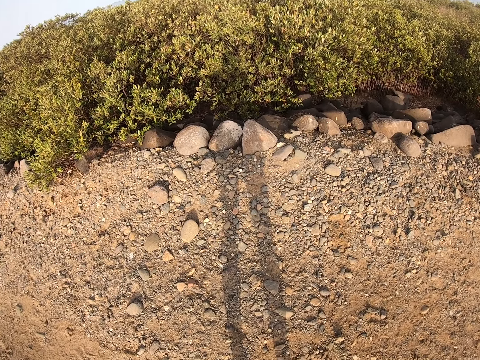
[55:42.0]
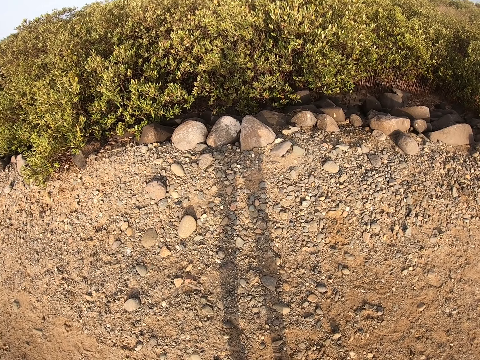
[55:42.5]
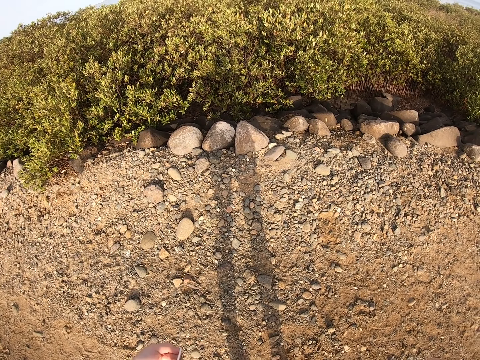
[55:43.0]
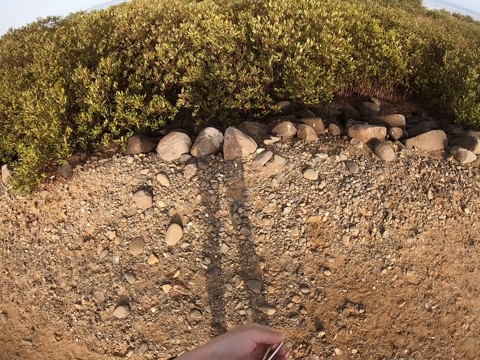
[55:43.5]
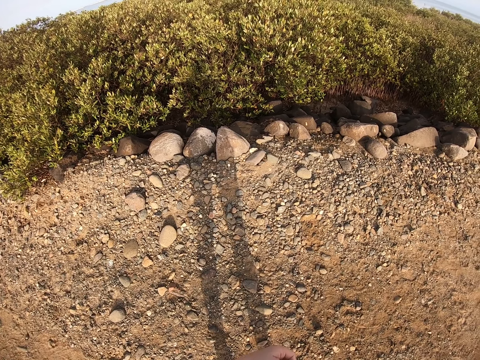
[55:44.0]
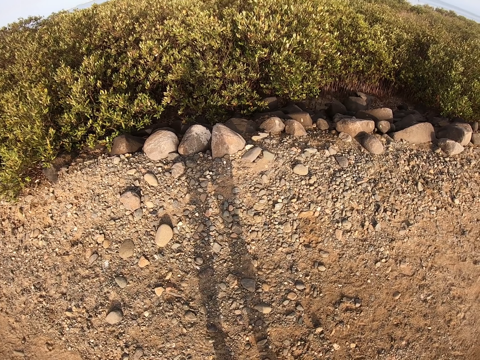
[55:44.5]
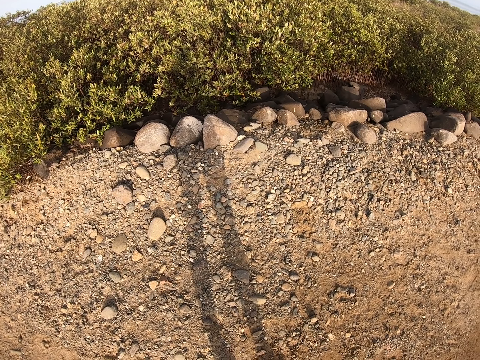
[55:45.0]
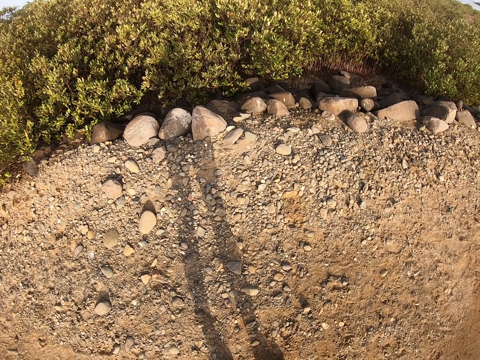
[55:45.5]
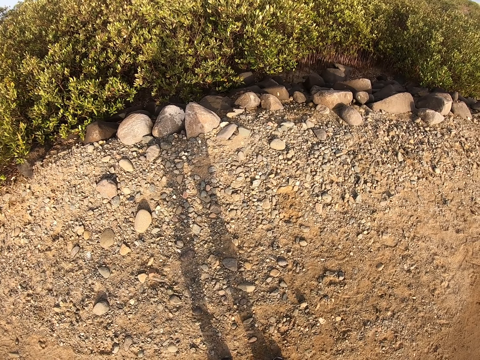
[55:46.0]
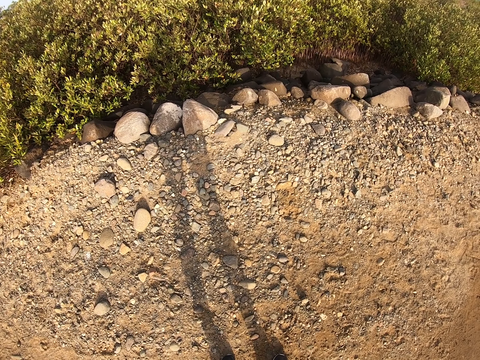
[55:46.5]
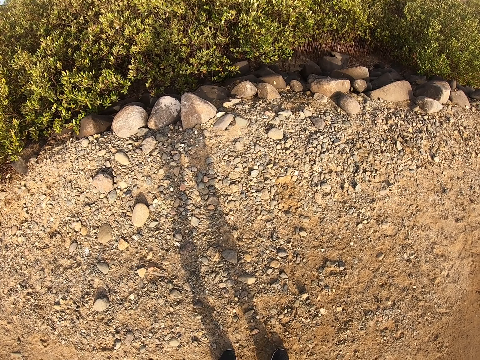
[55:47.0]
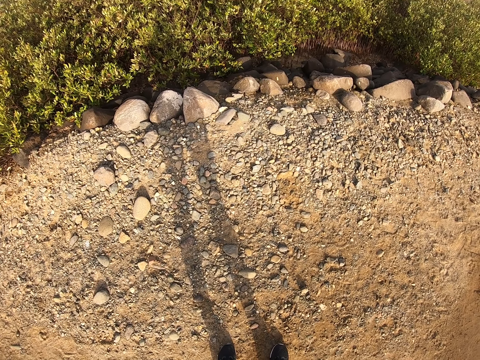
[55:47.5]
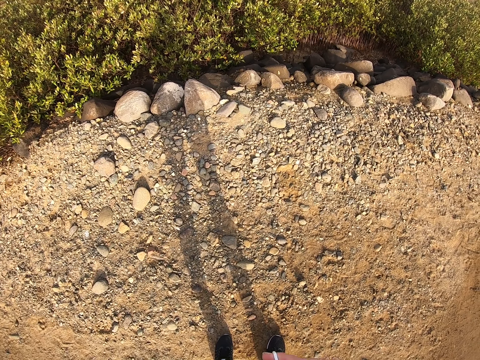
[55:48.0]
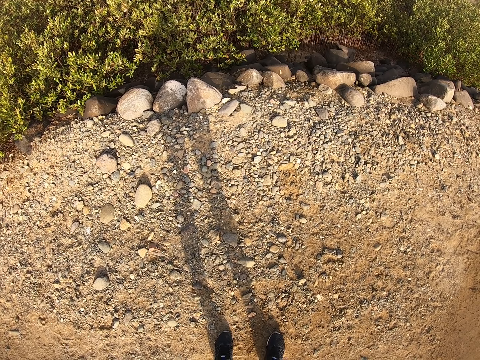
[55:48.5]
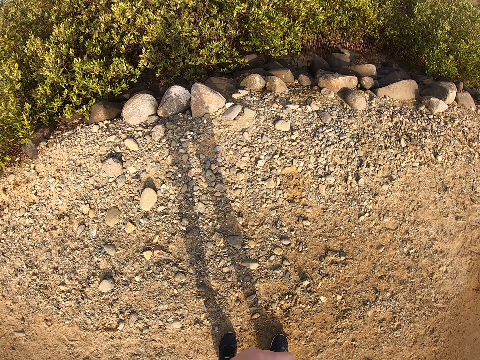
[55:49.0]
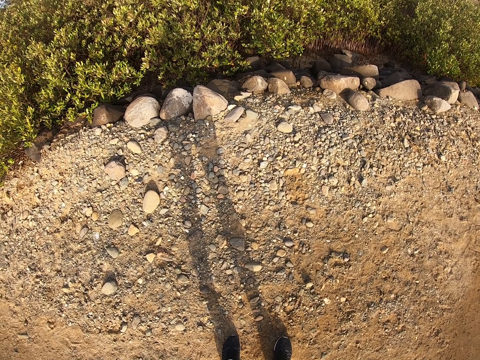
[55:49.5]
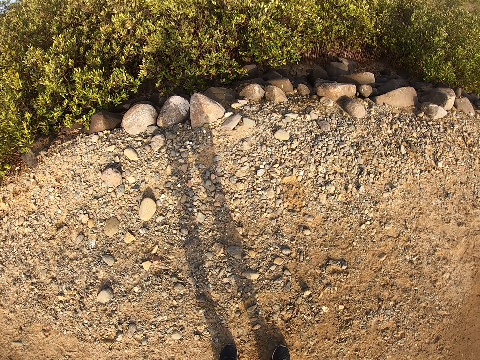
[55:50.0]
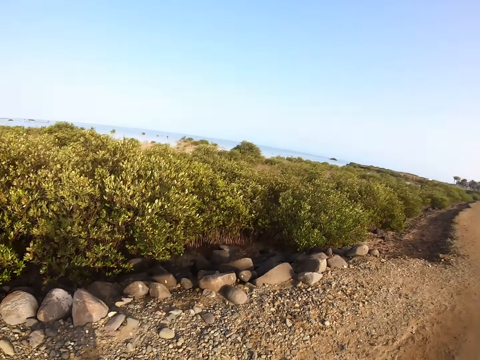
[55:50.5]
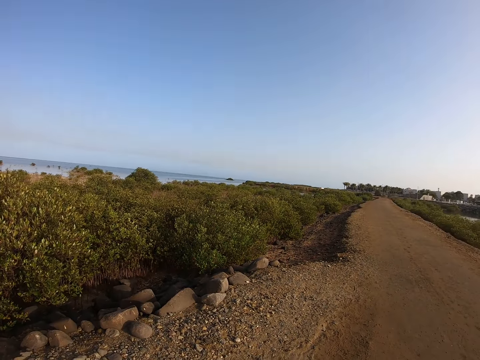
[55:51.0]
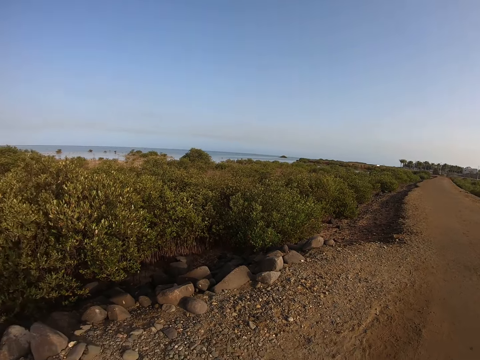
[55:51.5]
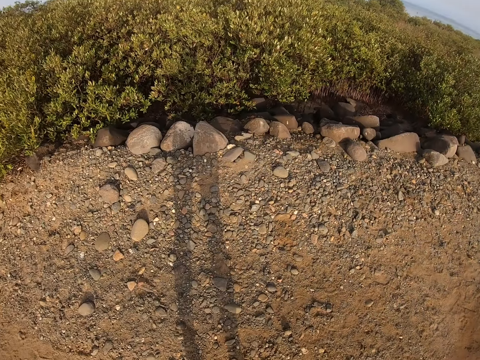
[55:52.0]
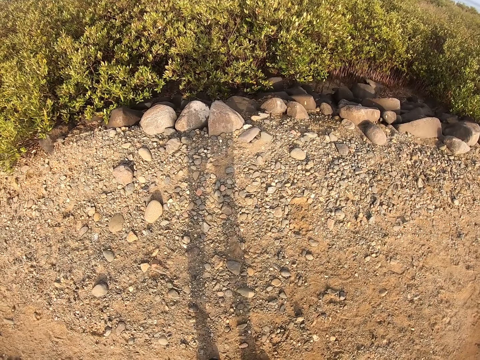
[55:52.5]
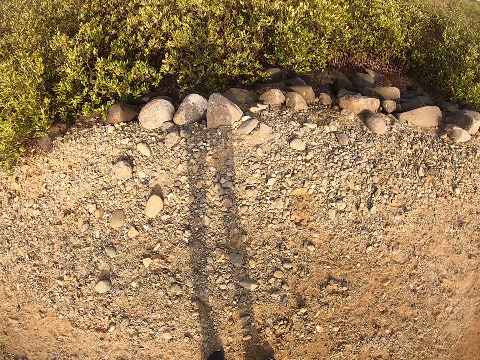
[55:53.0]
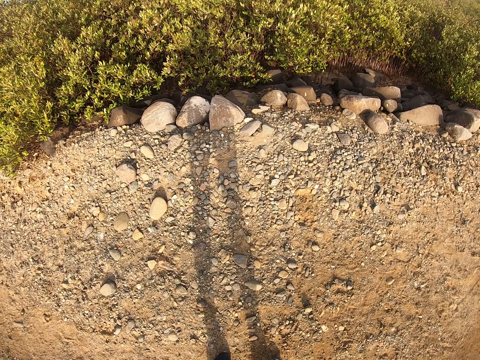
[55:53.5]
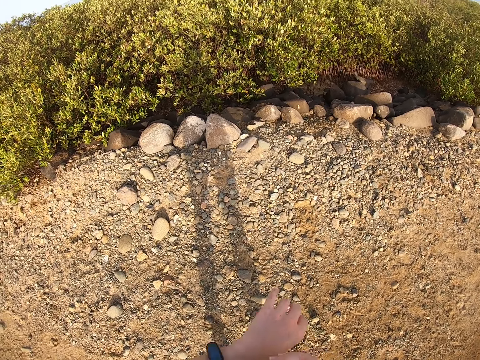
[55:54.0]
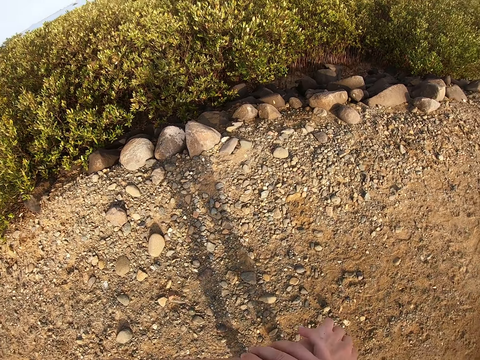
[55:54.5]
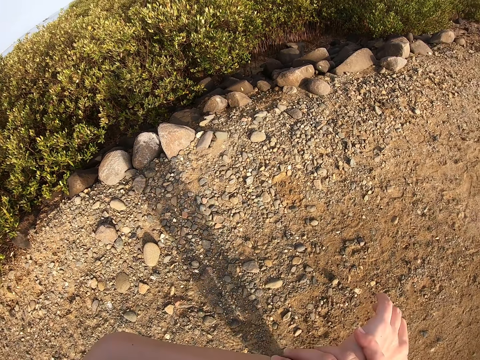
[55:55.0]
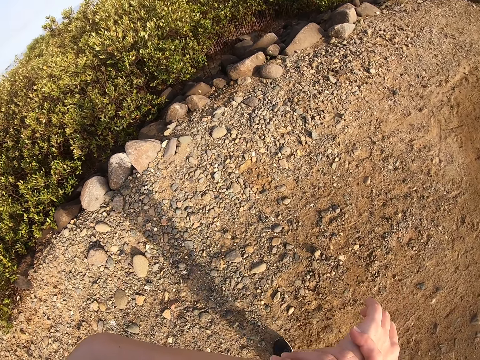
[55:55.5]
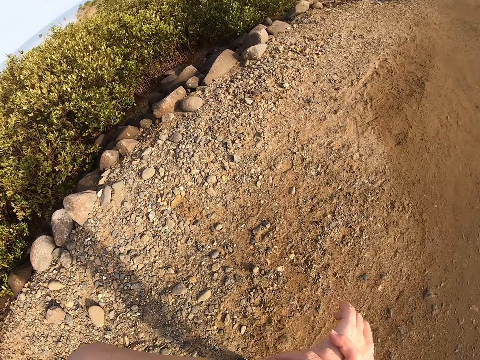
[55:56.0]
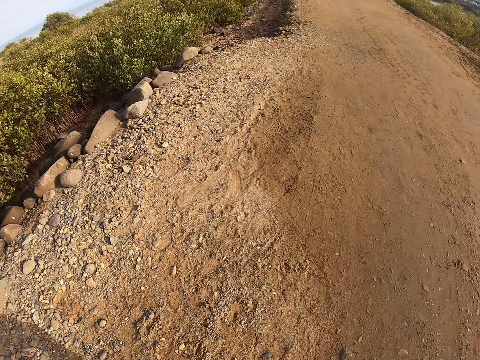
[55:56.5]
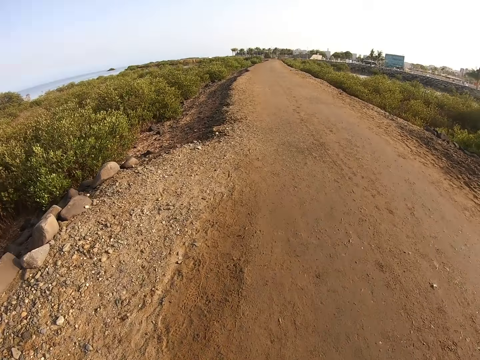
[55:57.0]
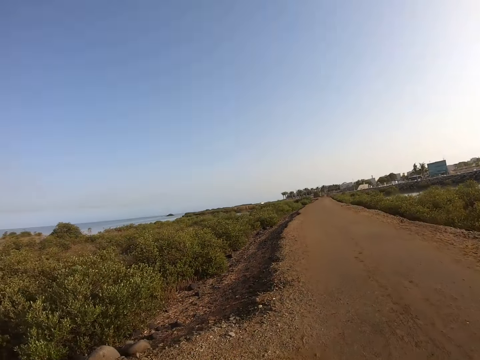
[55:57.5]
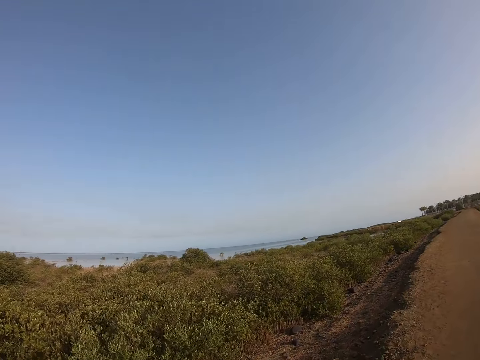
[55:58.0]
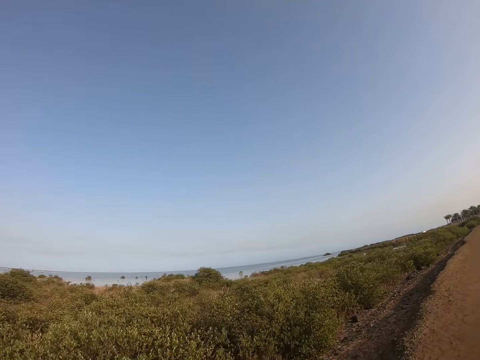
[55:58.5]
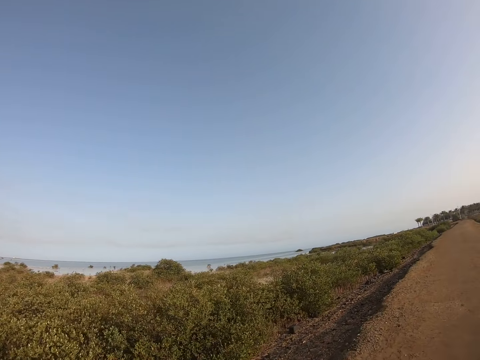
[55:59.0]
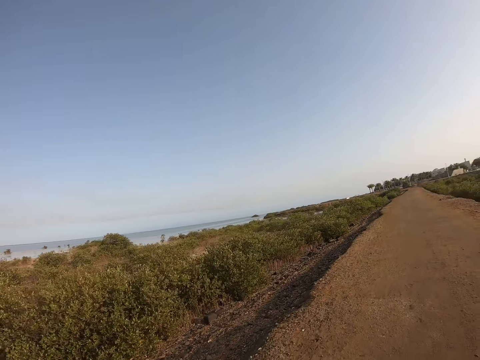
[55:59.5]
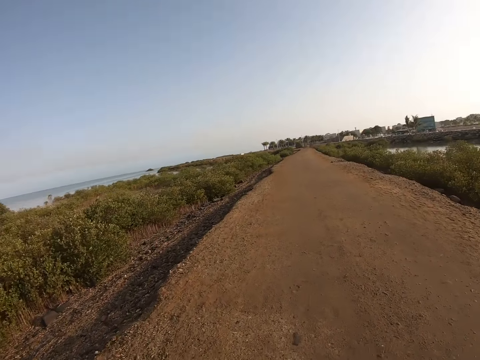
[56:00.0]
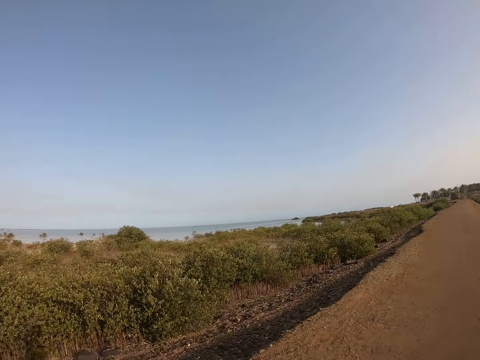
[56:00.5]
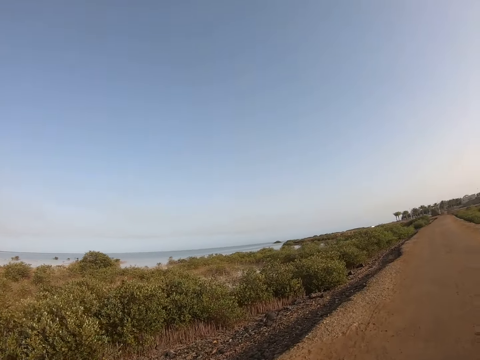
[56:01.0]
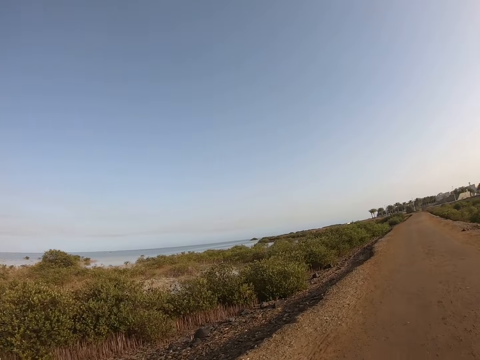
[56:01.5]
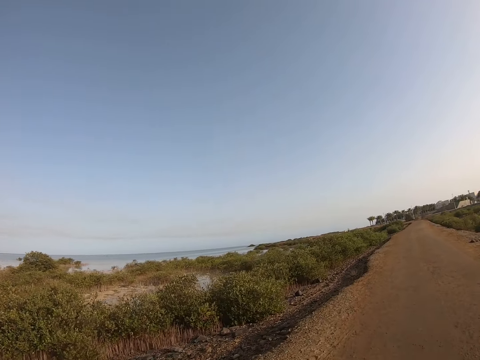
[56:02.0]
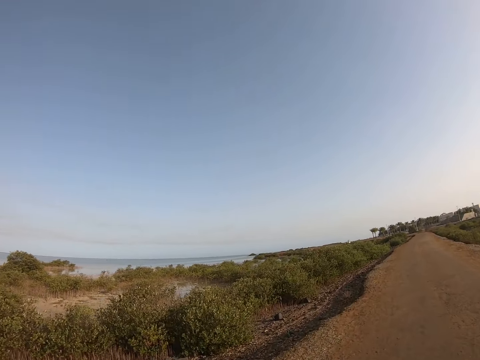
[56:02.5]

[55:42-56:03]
The camera wearer moves arms. They look at the wrist watch. They run forward on the road.

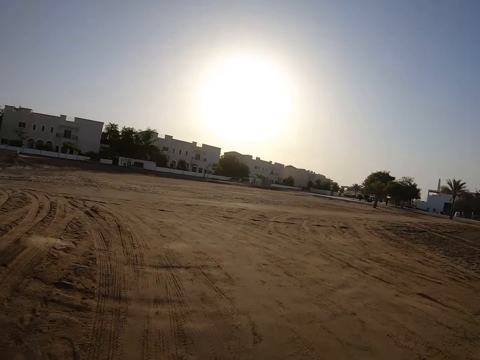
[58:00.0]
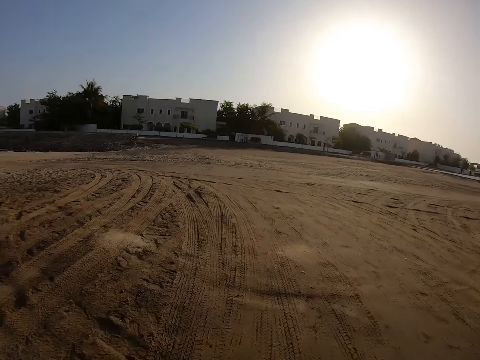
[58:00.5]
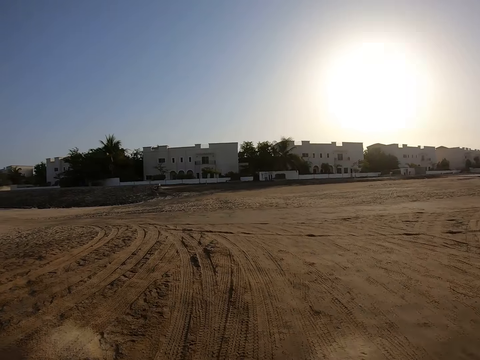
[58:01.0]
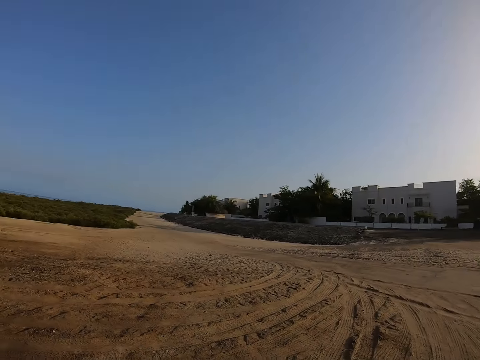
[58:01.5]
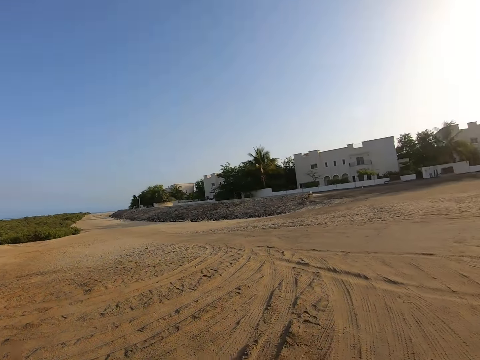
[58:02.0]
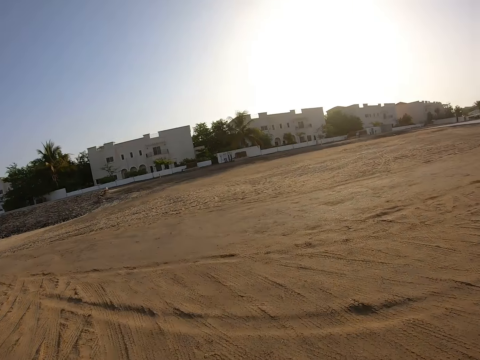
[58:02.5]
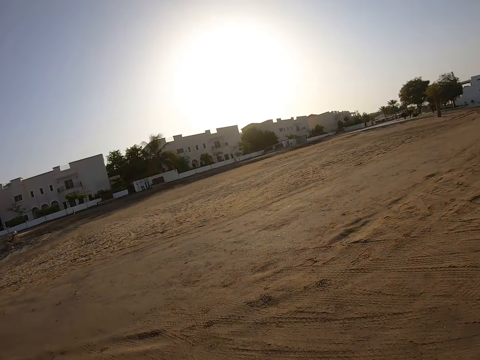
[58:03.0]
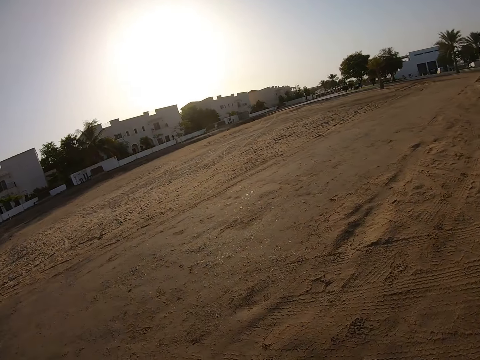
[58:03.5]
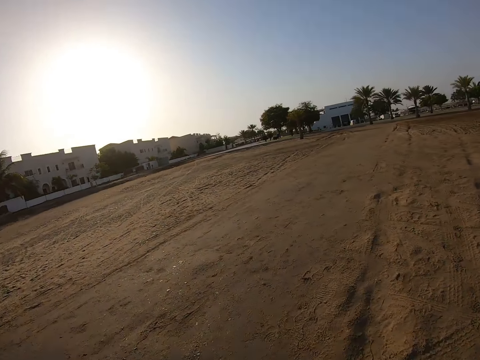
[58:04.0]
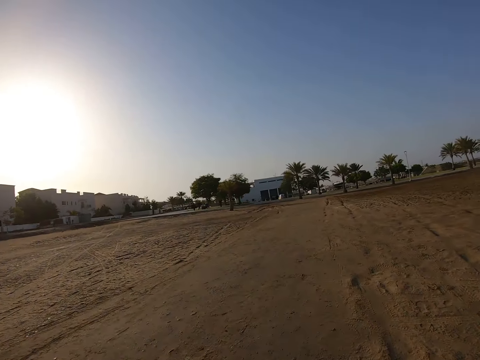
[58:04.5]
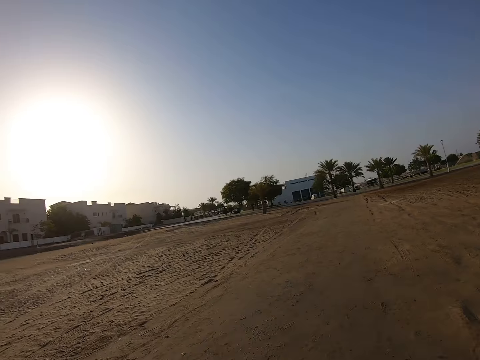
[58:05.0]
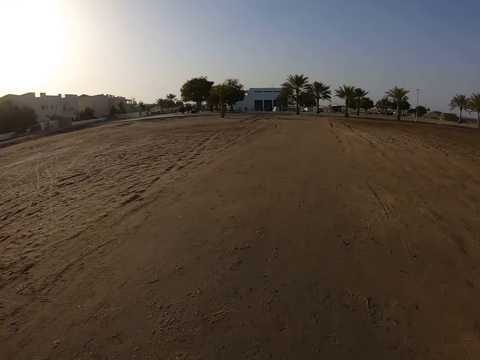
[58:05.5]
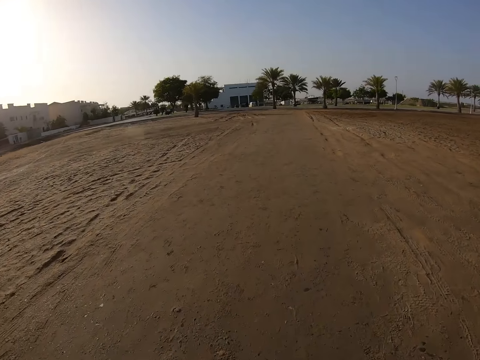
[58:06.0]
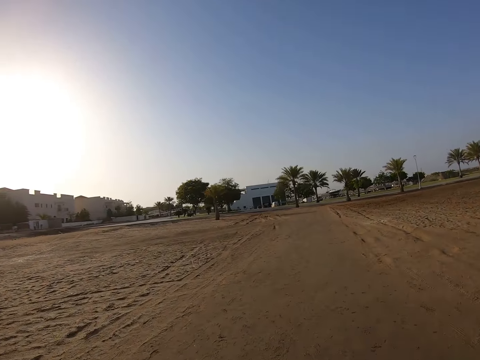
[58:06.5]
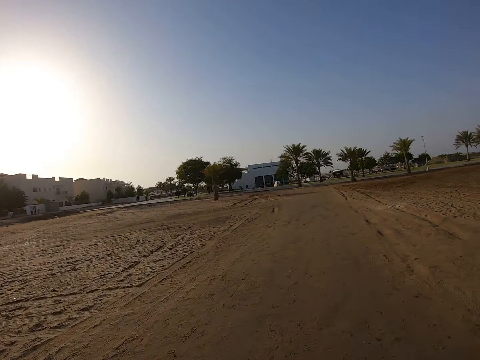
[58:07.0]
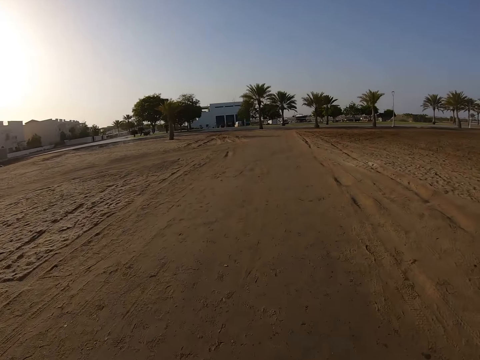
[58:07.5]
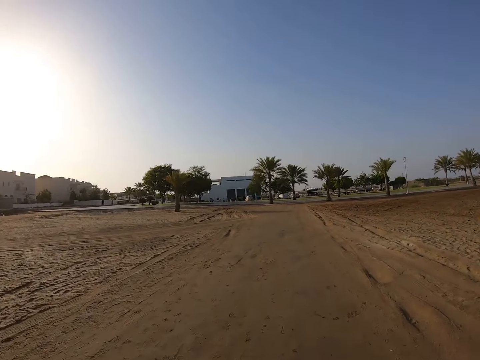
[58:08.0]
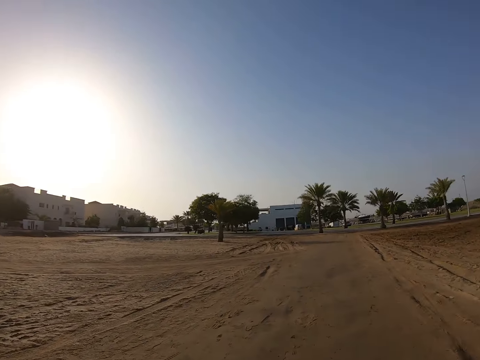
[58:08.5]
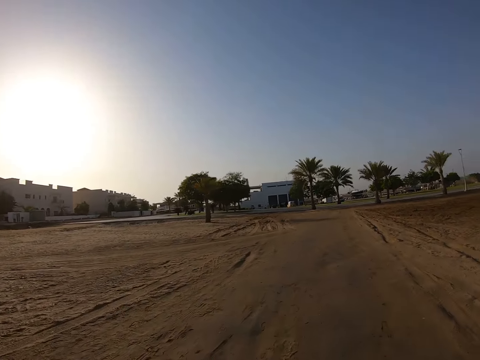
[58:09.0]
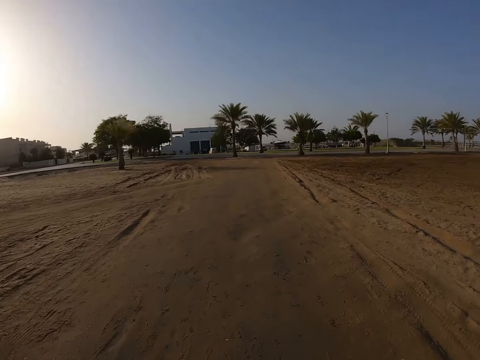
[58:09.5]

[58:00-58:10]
The camera wearer runs towards the junction. They look on the left hand side of the road. They run on the main road.
